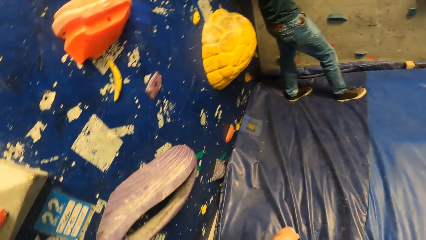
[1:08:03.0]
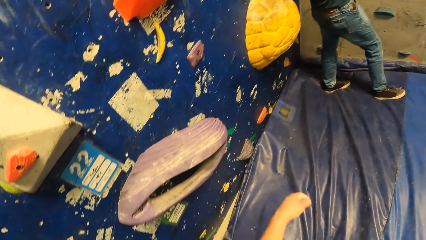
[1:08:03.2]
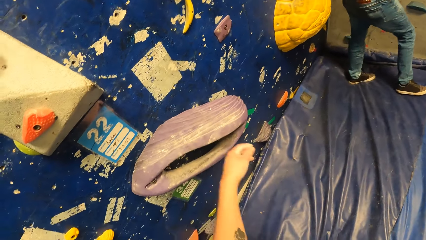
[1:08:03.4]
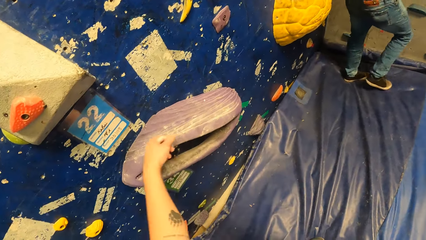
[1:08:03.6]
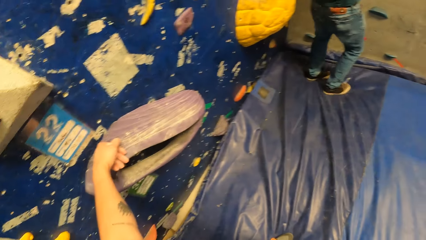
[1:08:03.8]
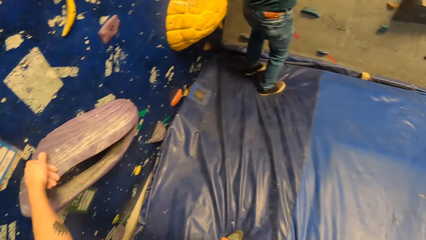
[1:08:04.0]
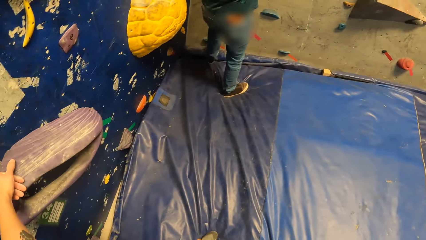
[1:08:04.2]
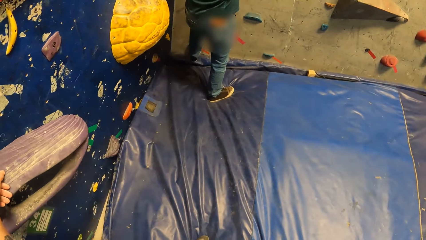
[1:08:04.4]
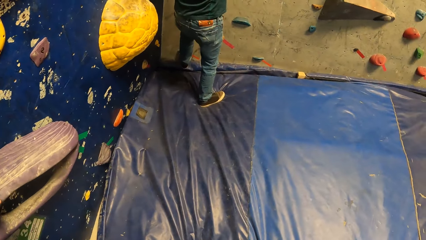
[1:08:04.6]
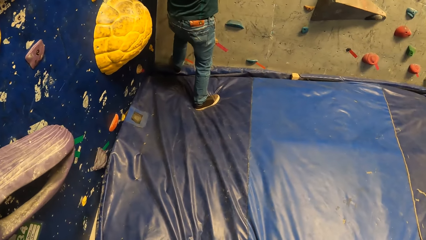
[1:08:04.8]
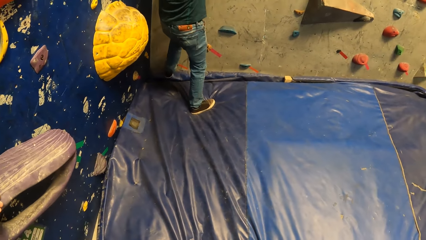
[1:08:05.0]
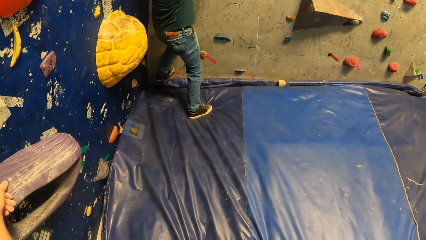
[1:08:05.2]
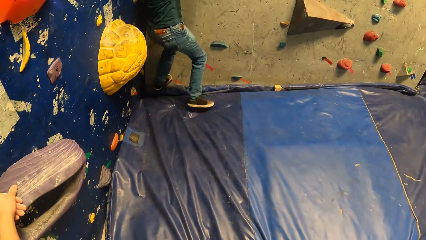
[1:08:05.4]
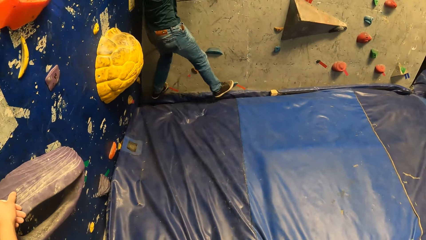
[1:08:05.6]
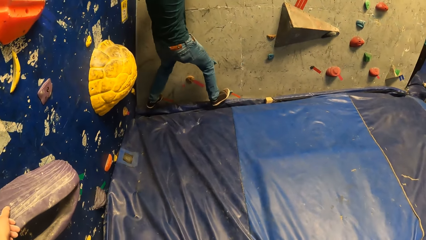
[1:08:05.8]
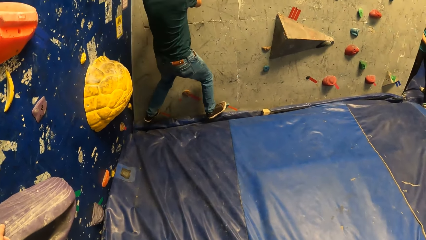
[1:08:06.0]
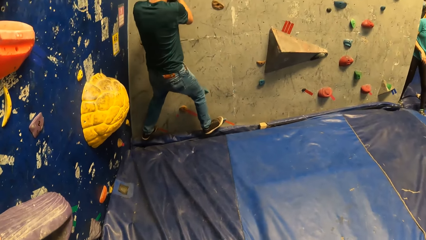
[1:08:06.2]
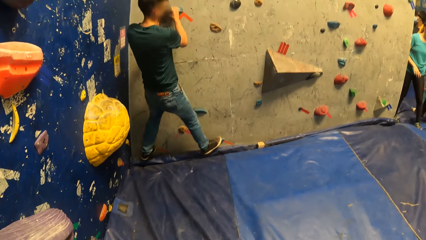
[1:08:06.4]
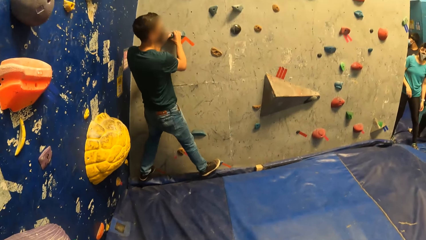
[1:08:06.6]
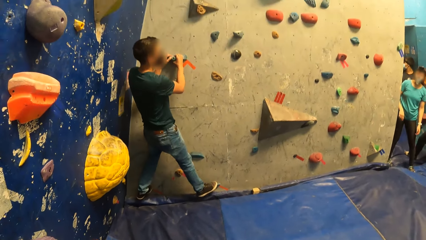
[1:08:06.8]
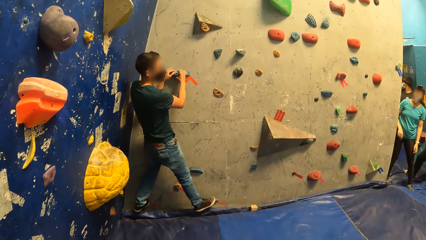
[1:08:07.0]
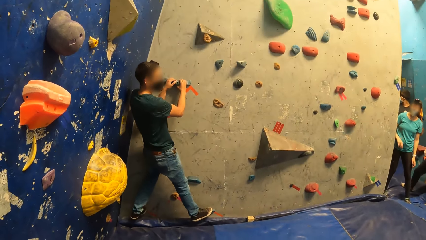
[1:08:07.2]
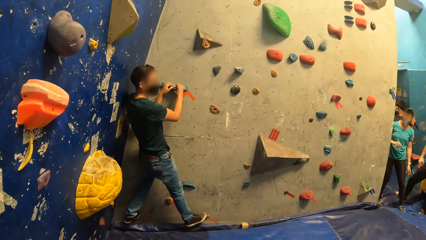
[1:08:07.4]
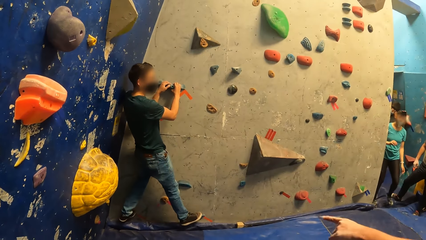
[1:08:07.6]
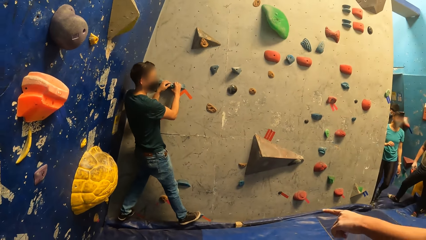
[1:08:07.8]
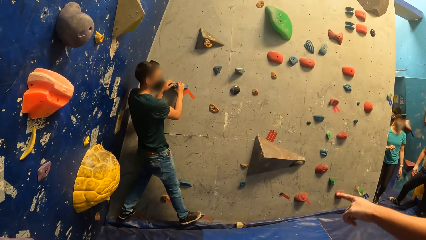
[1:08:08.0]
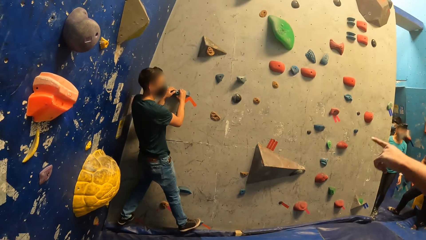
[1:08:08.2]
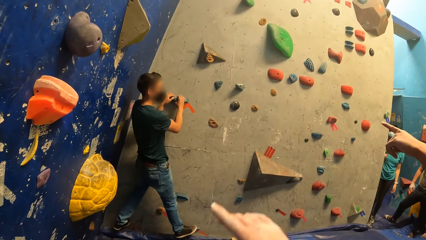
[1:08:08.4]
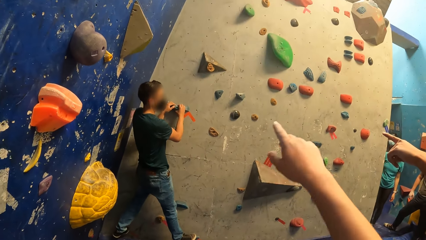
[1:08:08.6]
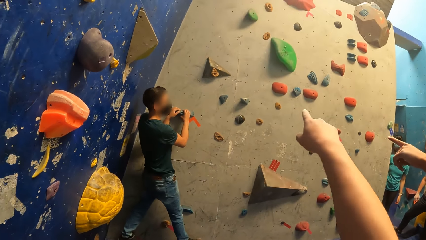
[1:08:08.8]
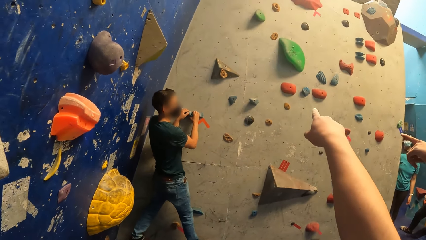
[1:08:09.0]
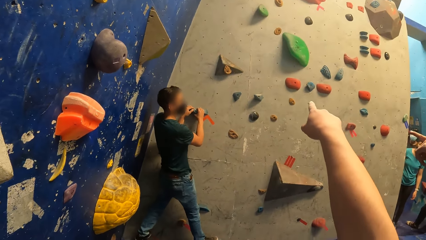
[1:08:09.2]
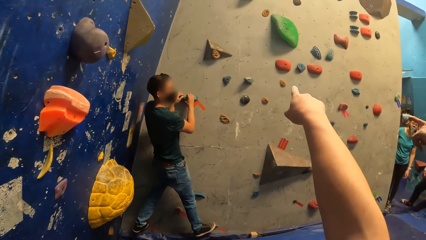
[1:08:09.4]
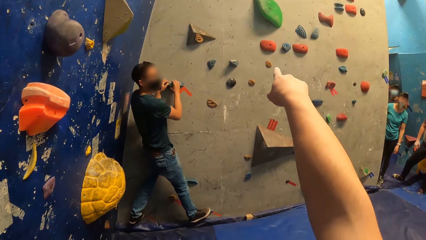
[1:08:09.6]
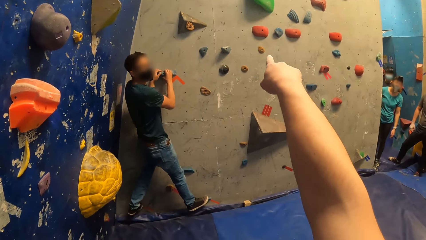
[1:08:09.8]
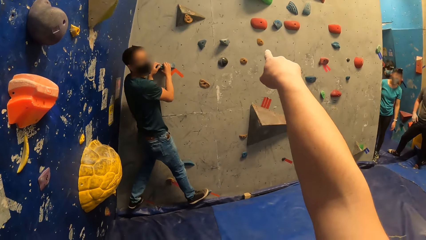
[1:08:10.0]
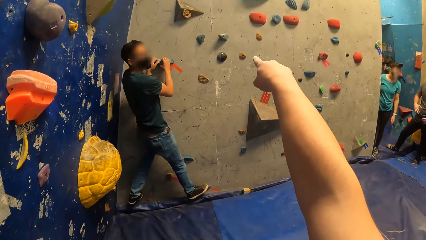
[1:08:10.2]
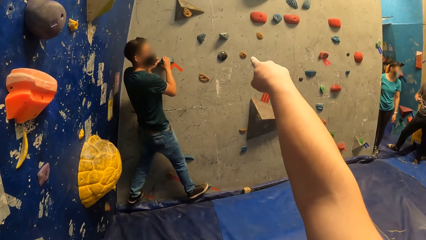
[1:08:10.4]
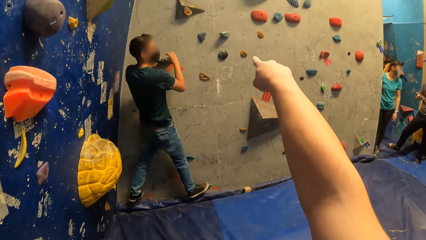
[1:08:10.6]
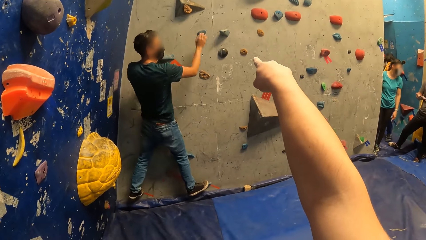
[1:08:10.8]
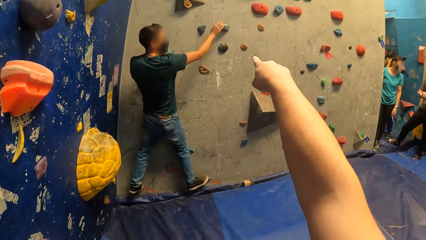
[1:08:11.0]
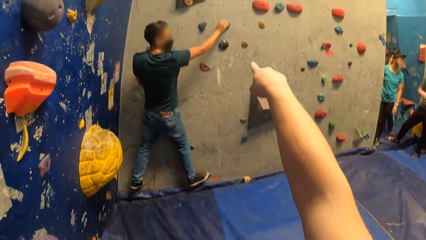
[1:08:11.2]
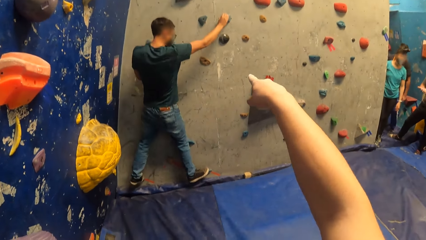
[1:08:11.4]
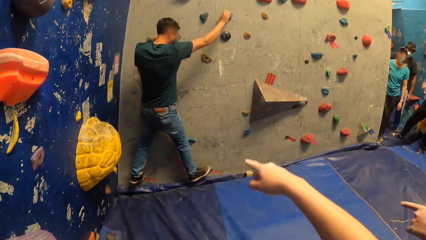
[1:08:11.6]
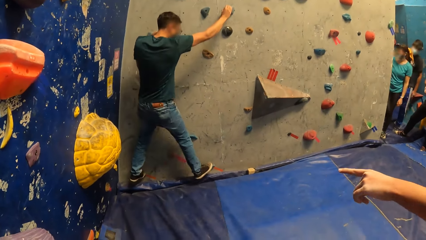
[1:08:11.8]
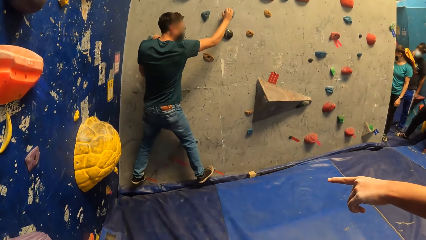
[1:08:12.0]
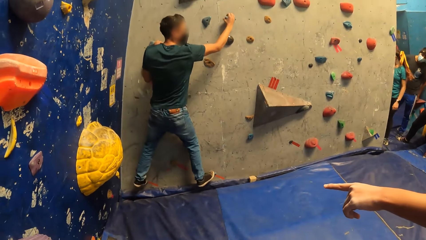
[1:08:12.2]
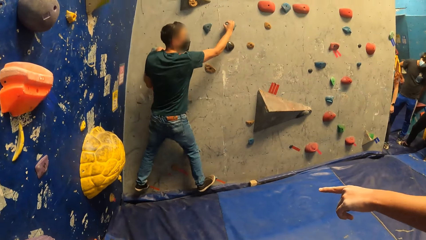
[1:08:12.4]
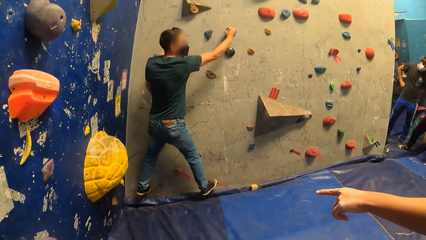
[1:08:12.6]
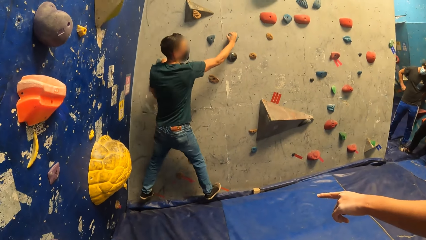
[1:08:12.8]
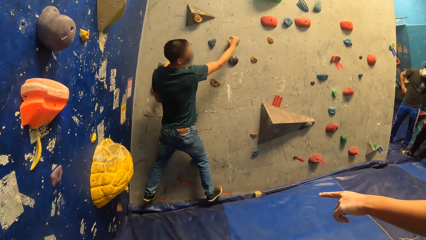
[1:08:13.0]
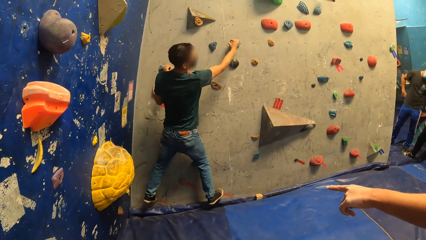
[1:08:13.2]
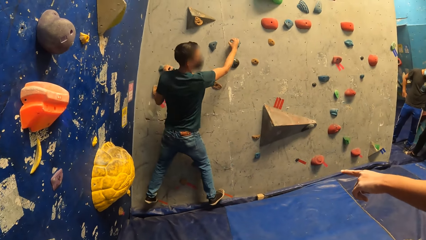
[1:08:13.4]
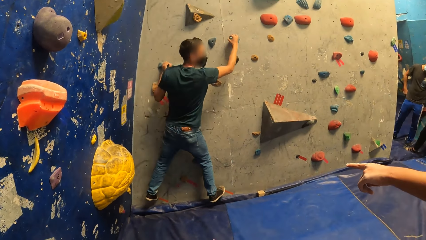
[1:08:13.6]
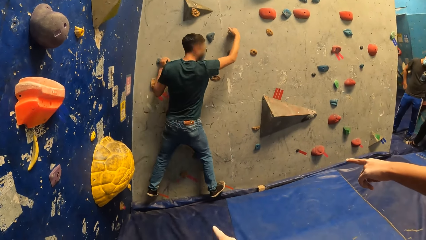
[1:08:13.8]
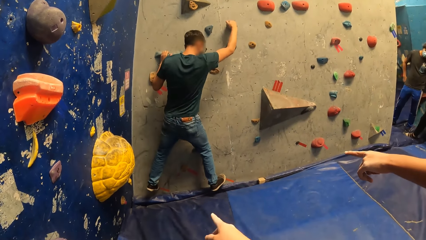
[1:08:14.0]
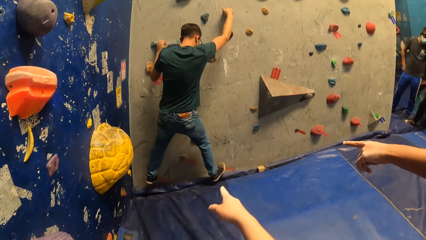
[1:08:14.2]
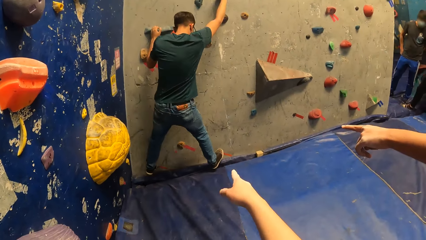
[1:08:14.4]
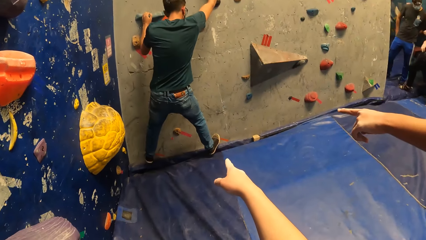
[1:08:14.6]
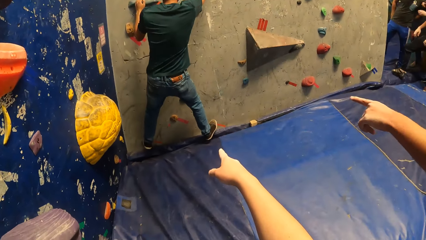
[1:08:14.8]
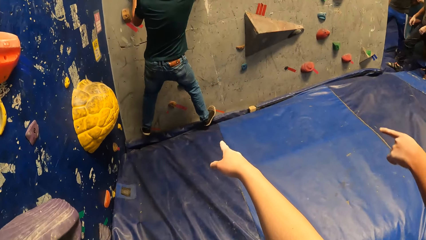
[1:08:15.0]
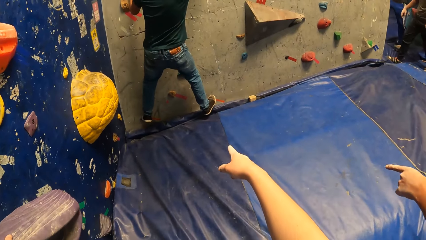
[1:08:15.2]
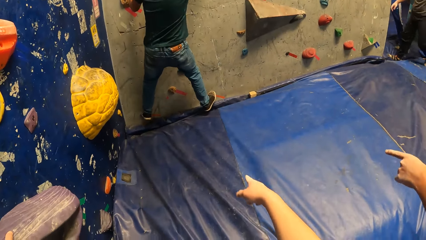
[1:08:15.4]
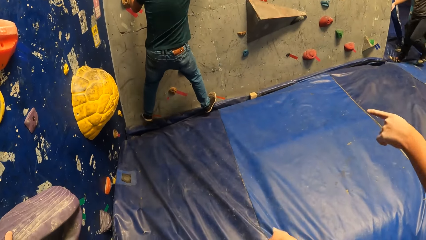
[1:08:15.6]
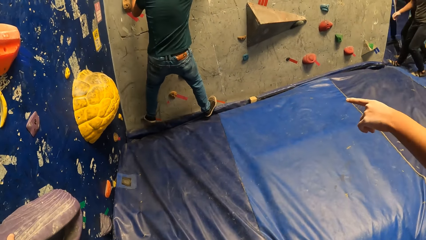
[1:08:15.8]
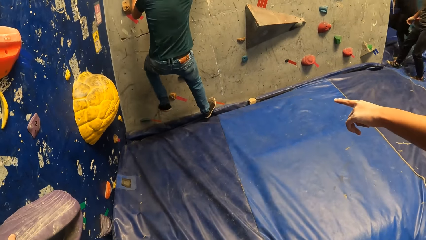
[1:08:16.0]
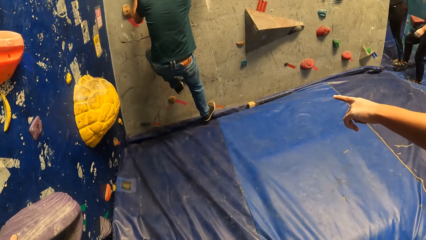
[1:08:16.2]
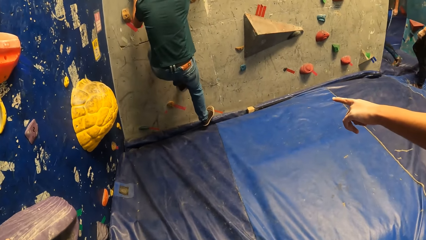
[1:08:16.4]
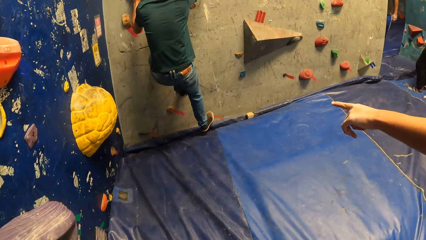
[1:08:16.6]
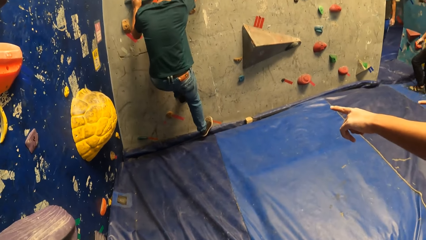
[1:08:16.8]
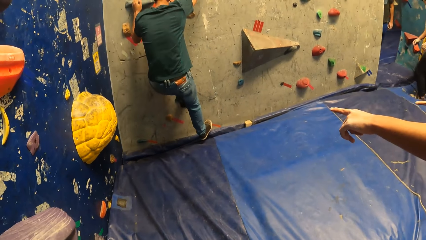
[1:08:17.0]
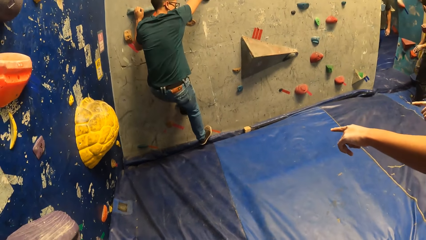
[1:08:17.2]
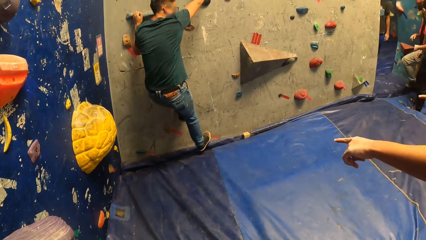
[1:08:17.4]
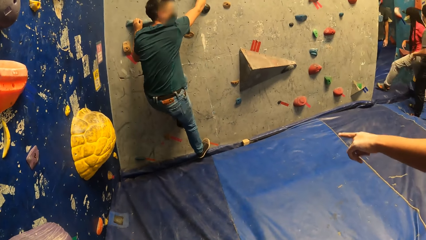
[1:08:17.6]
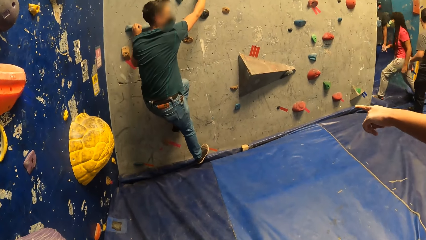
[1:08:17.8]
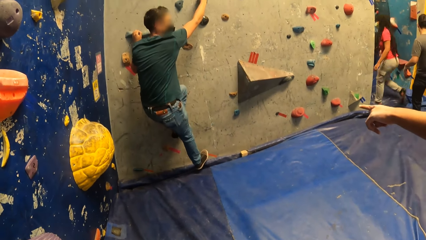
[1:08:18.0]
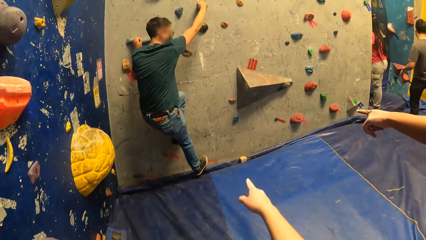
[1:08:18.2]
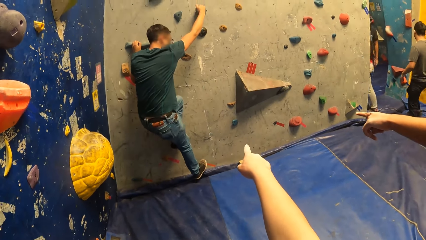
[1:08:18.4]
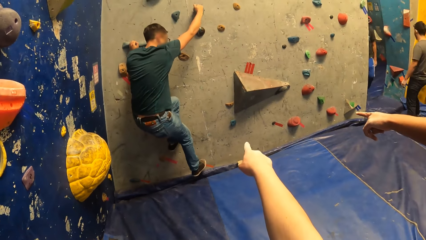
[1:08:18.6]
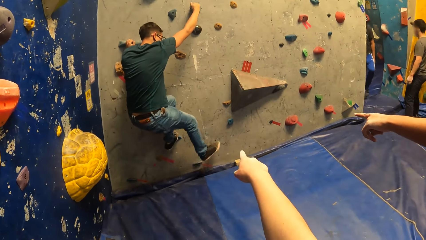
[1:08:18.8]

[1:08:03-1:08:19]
The camera wearer touches an artificial rock and looks around. A person climbs artificial rocks. The camera wearer points at the indoor rock. The person climbs the indoor rock.
